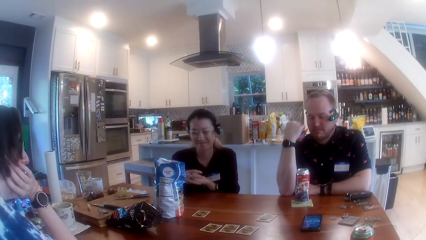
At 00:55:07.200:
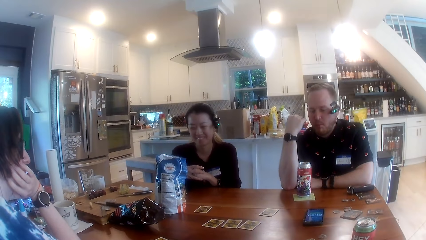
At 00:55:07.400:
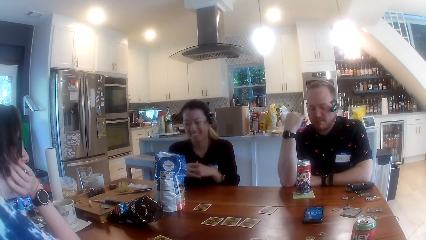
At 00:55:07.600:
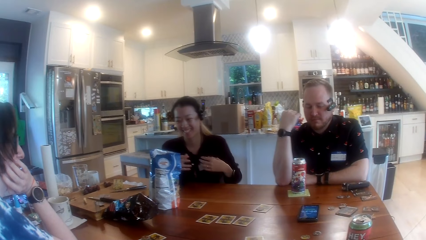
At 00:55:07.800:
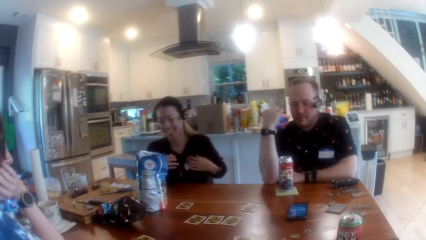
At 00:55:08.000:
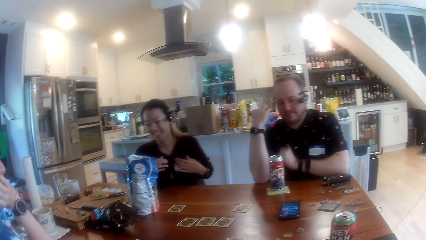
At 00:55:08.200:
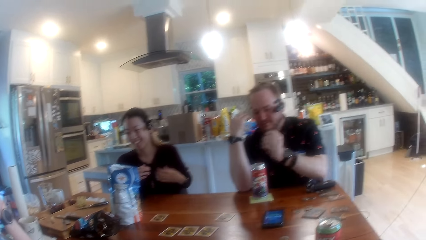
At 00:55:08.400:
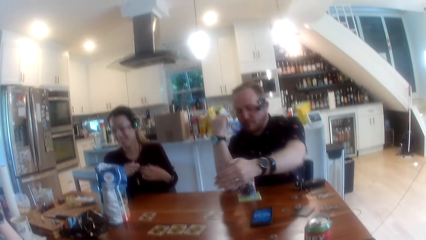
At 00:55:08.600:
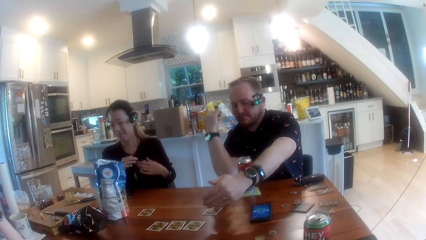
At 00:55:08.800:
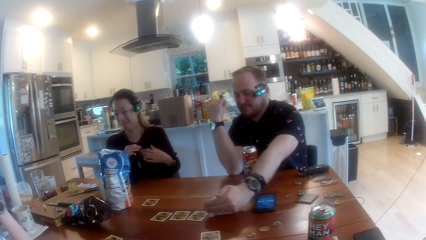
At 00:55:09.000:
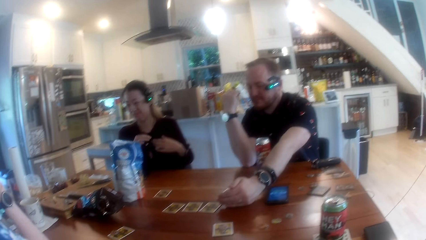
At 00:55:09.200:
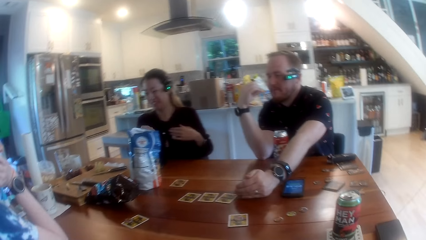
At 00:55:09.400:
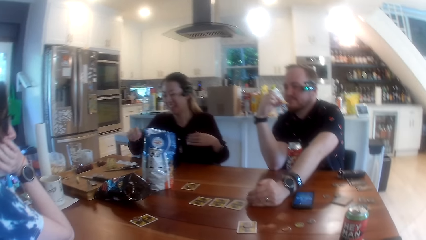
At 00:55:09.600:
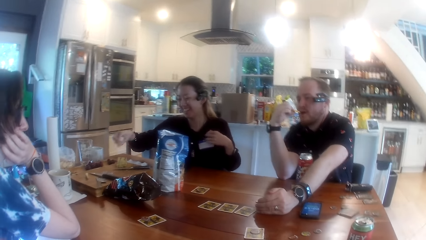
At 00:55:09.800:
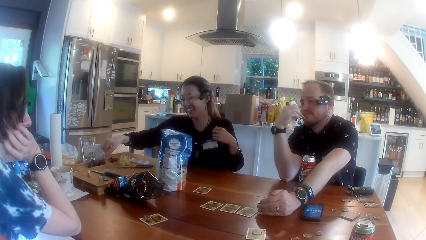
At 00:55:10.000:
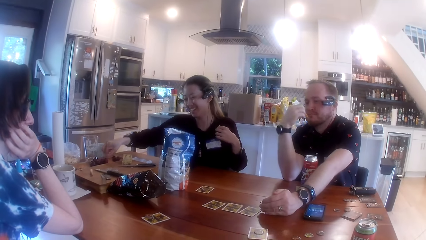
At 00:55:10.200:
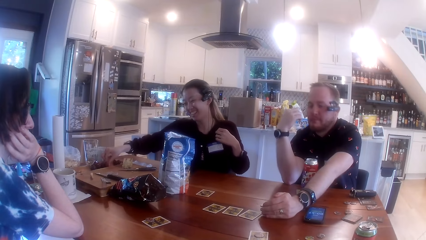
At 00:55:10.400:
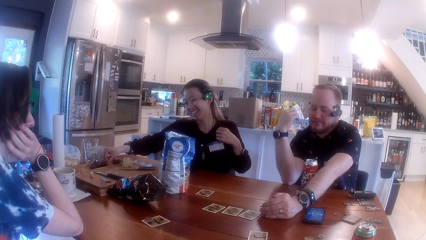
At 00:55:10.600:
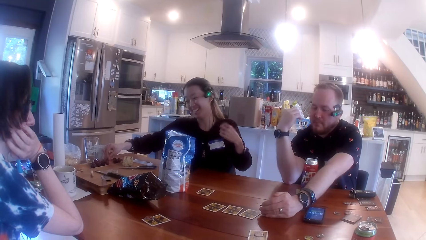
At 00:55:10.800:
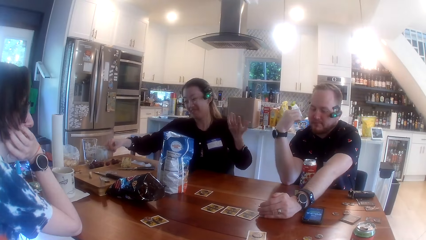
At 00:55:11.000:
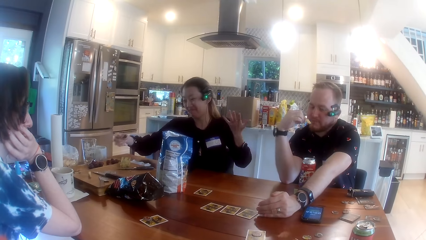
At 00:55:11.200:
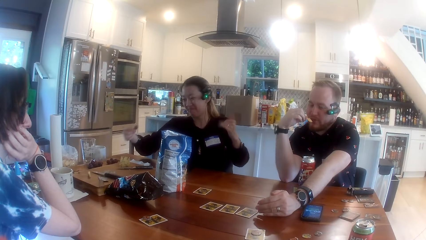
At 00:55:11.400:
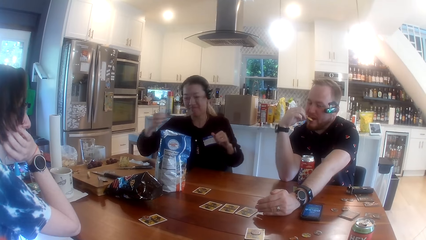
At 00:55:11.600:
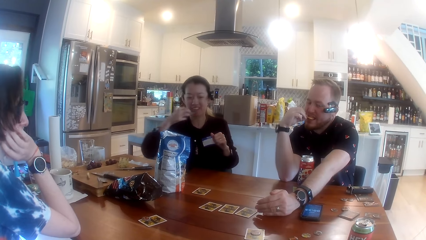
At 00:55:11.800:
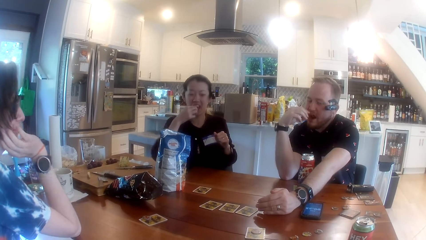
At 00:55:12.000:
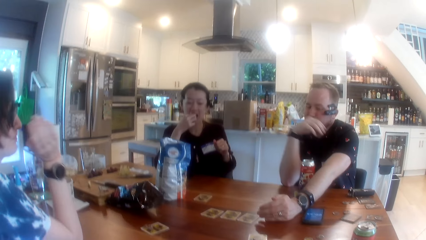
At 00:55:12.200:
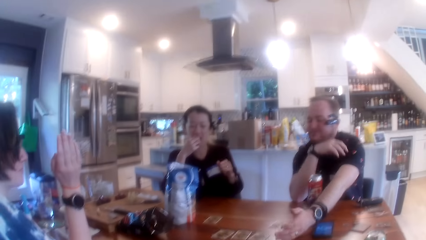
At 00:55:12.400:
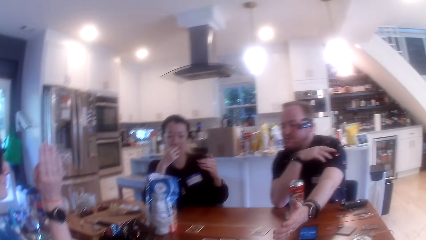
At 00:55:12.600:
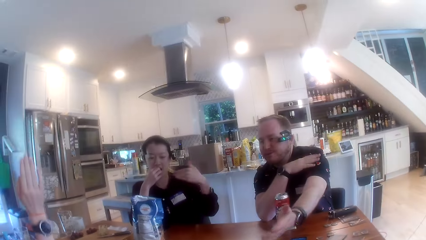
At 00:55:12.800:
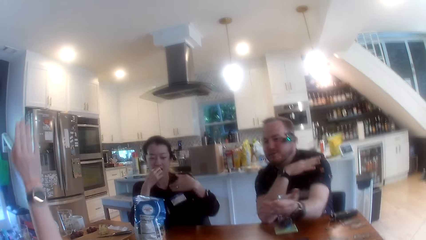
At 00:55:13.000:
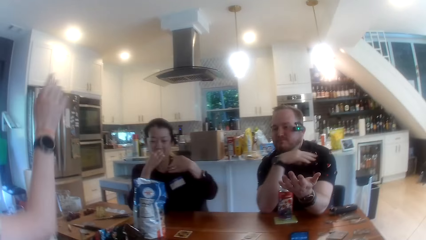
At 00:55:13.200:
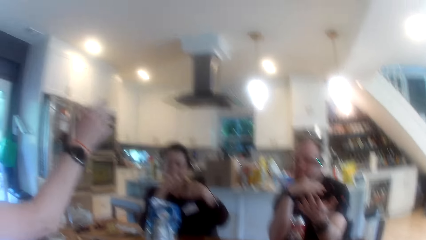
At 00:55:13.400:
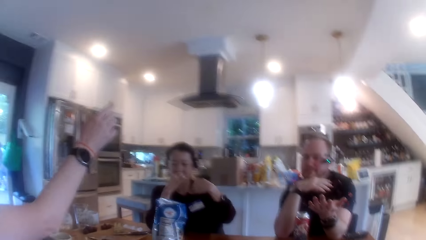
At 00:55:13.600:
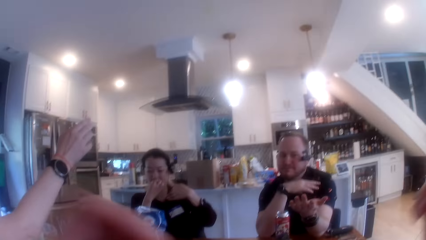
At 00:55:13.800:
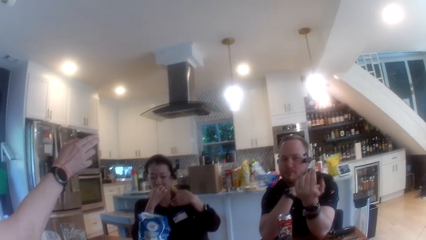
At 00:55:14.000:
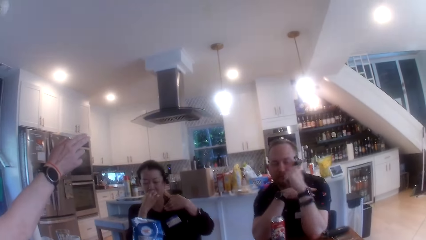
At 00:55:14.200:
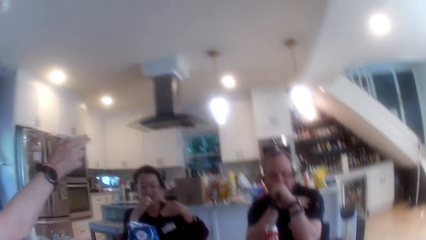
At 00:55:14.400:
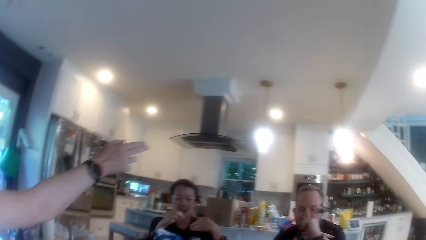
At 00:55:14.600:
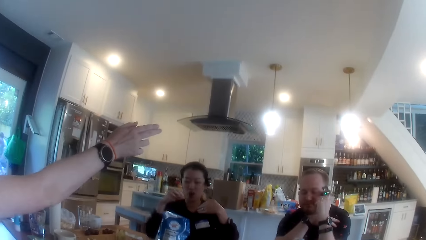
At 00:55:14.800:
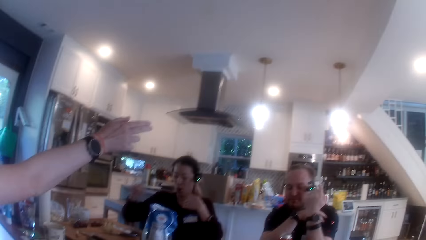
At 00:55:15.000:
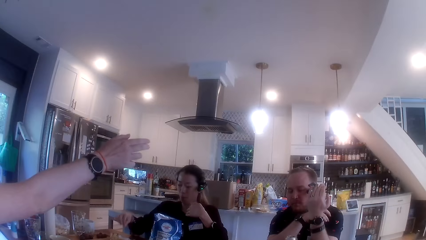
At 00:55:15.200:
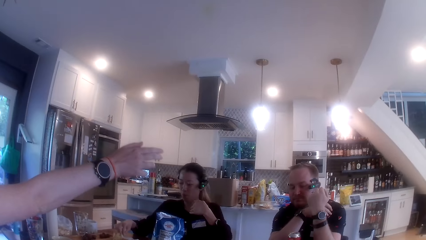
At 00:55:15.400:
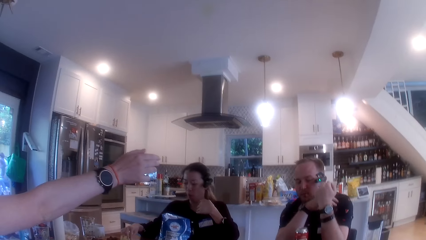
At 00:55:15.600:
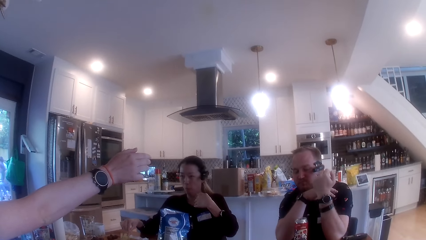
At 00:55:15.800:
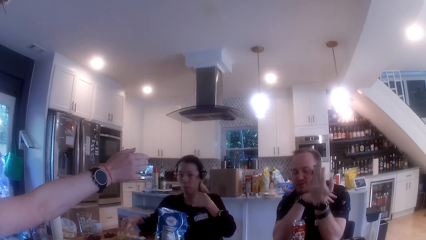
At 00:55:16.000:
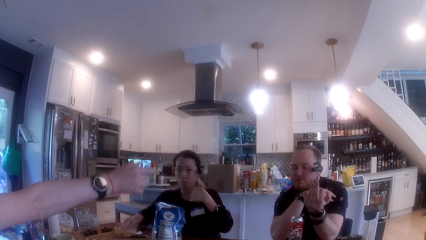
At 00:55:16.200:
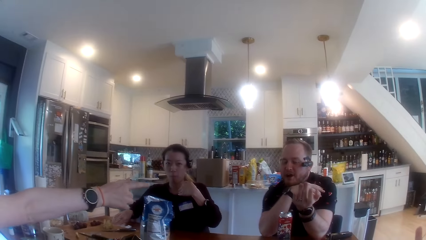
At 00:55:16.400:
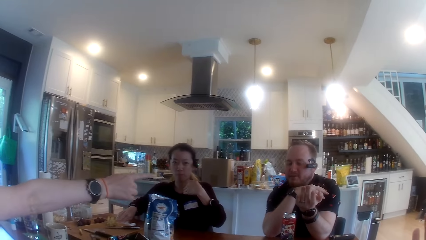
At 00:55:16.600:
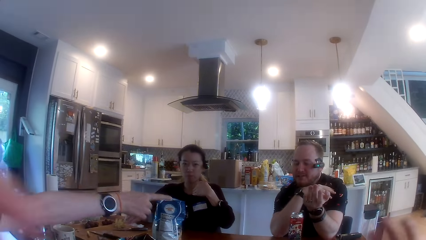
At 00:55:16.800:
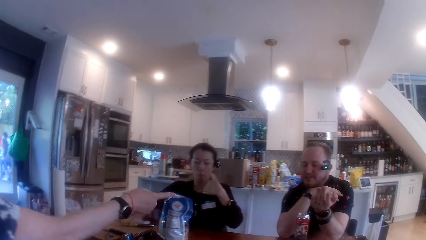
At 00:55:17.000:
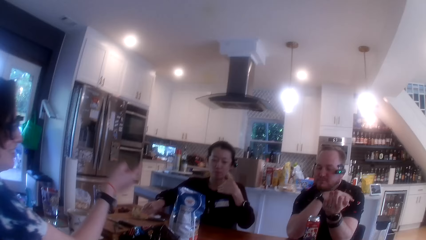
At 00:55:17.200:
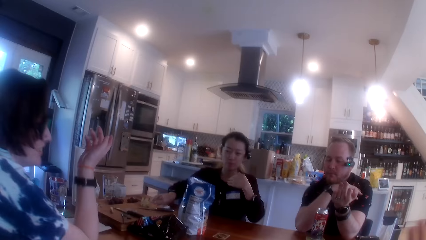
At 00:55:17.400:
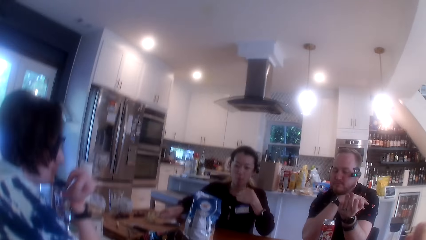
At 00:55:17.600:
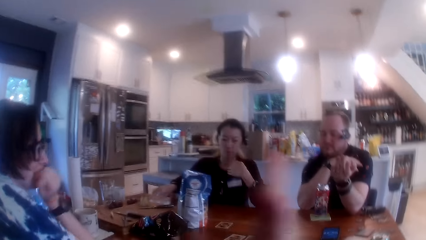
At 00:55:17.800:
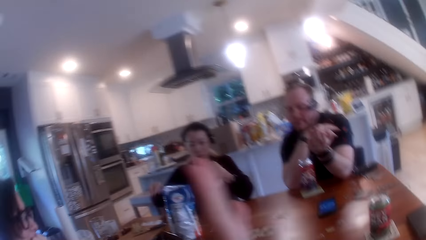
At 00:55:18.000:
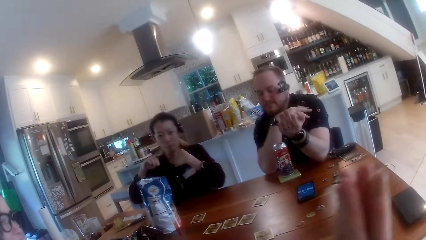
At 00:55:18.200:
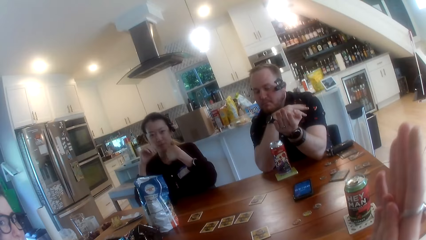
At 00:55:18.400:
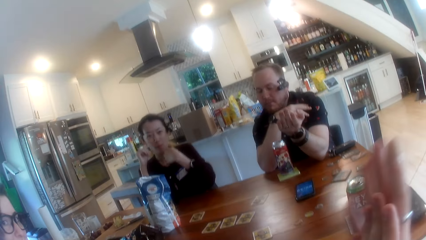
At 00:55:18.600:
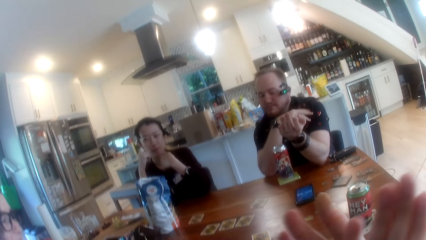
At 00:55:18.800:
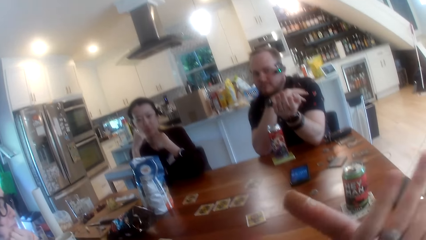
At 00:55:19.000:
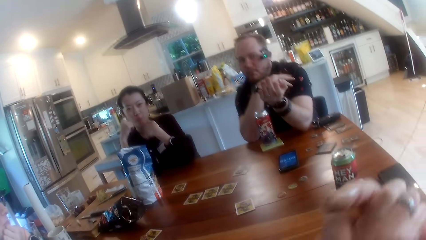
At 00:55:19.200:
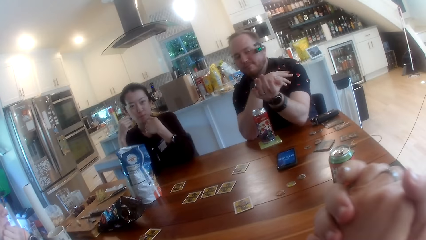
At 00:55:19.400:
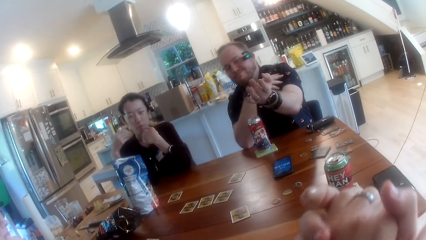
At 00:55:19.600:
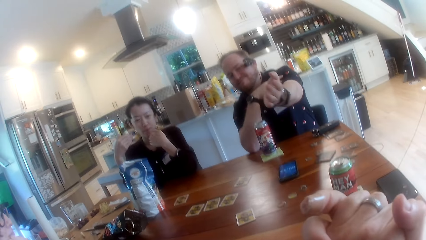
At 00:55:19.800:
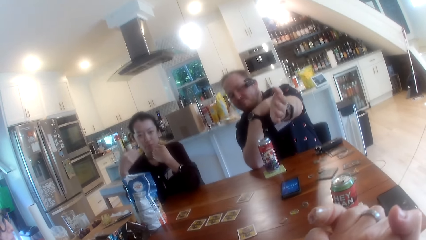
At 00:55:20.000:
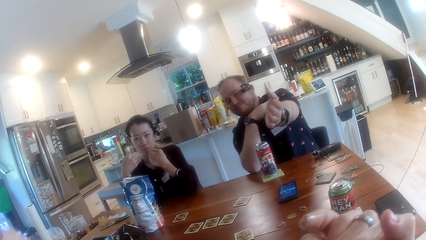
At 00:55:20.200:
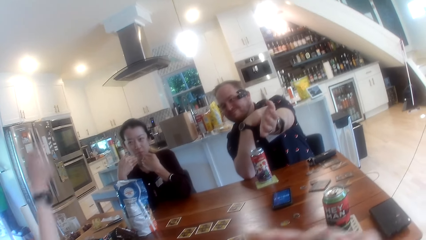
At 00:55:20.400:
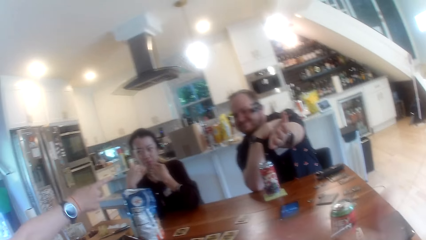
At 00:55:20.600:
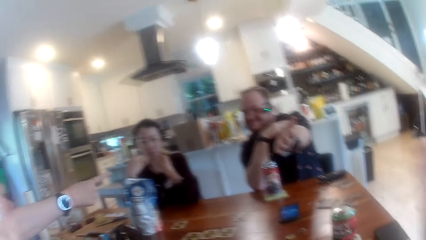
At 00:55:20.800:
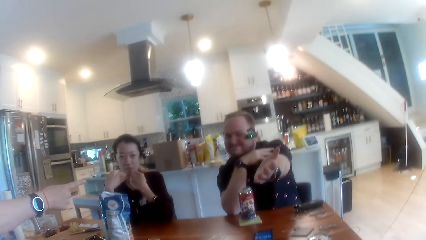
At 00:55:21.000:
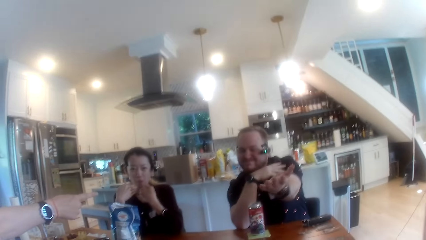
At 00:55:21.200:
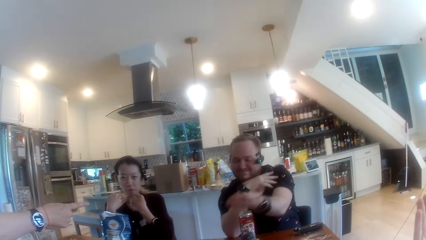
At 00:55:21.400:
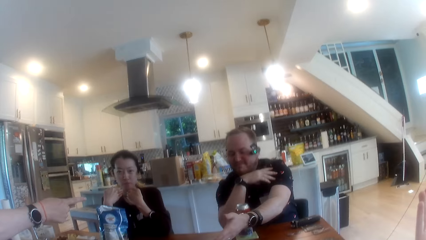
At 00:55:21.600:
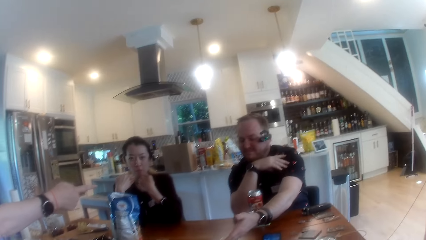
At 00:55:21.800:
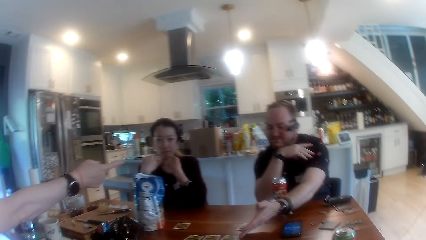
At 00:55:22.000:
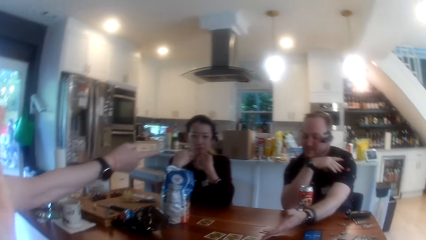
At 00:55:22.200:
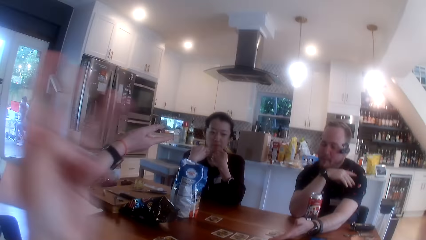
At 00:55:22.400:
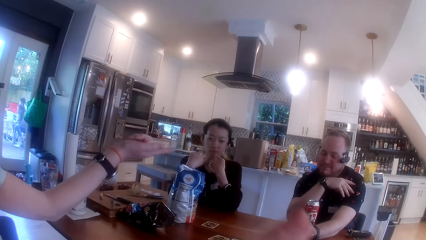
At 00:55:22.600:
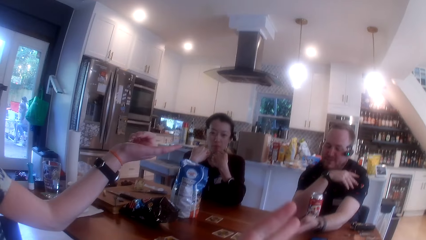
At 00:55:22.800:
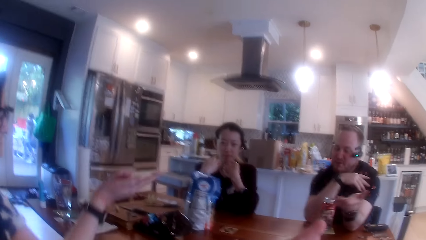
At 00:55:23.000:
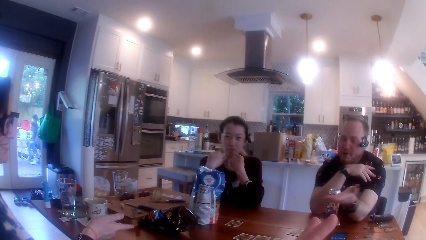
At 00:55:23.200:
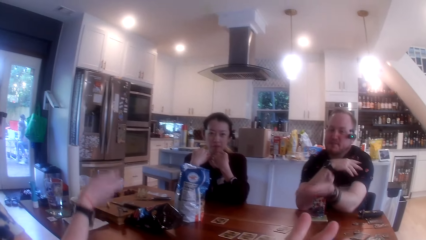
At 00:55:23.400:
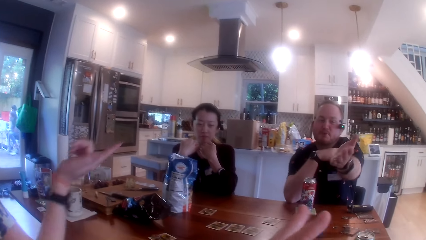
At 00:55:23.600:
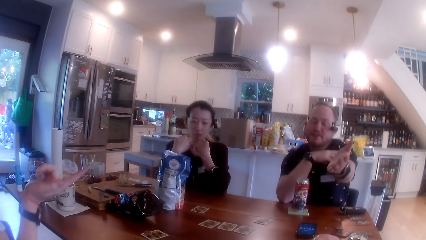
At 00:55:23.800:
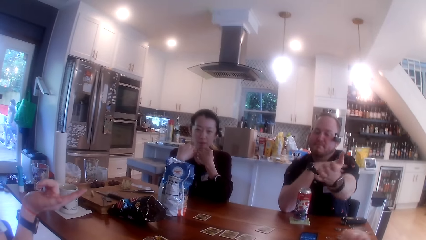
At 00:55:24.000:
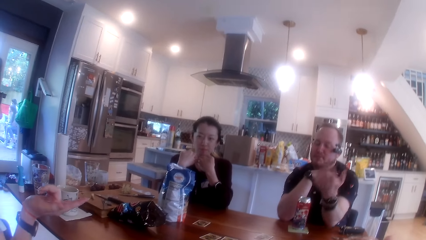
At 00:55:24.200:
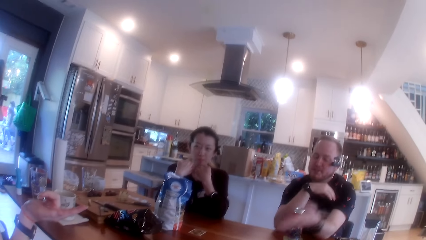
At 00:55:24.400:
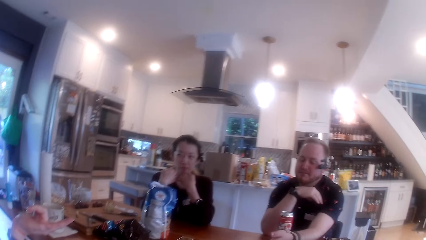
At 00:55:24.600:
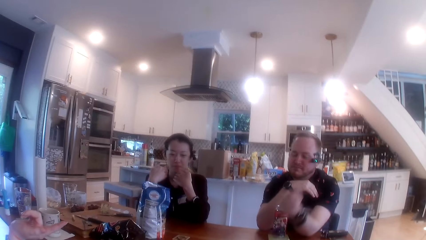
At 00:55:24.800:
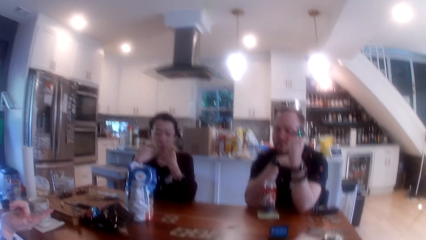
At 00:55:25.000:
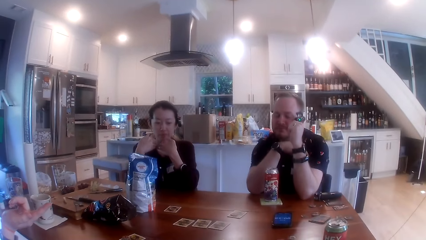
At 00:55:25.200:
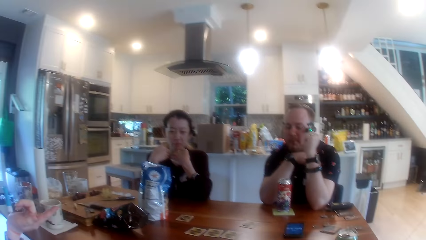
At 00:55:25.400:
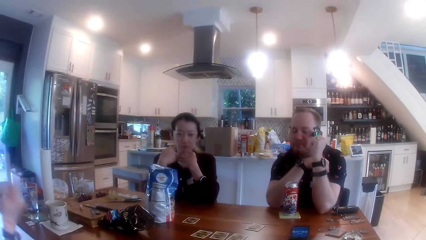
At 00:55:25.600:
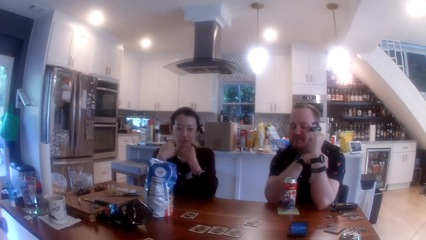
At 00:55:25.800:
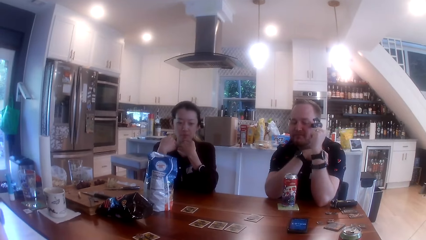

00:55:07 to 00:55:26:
The woman touches a tag on her chest with her left hand. The man puts his left hand on the table. The woman takes a grape from a tray on the table with her right hand. The man eats the chip in his right hand. The woman eats the grape in her right hand. She puts the grape stalk on the paper towel with her right hand and wipes her right hand on the paper towel. The camera wearer stretches hands with colleagues.
